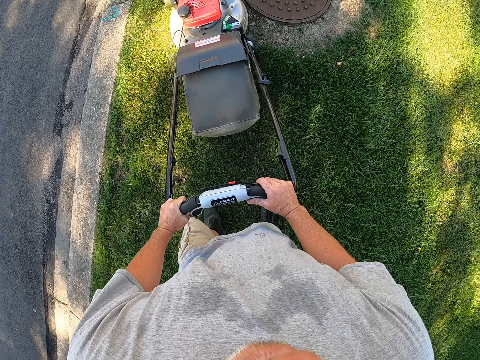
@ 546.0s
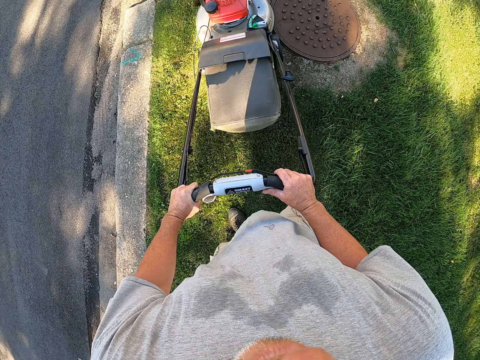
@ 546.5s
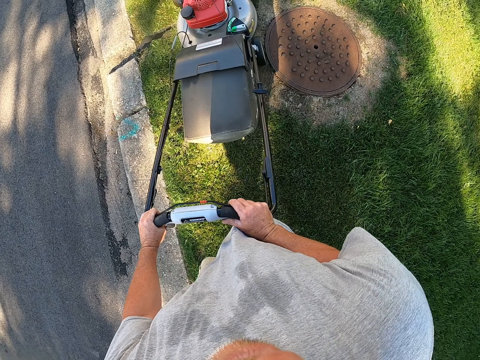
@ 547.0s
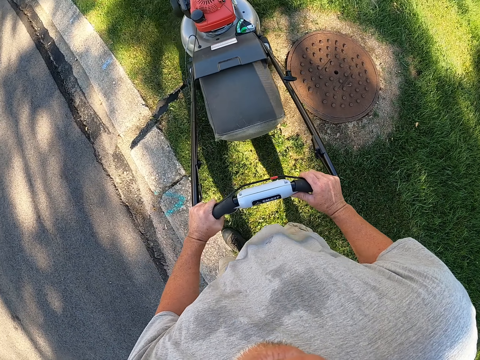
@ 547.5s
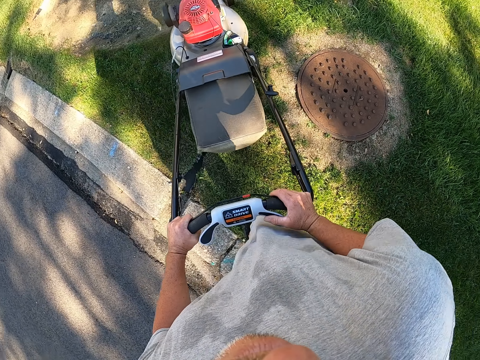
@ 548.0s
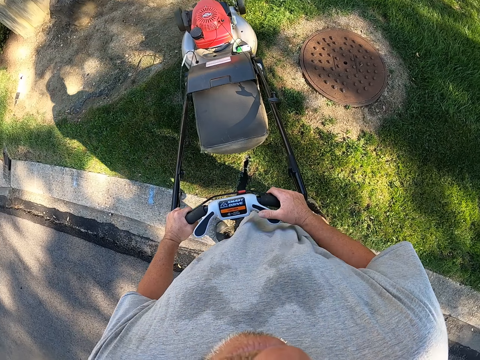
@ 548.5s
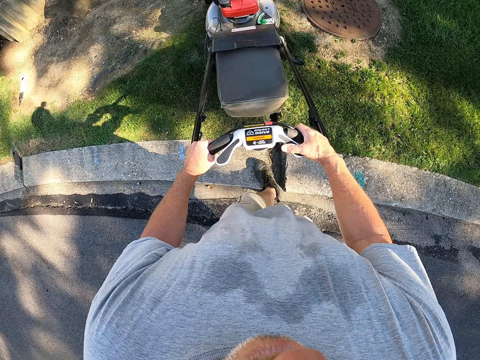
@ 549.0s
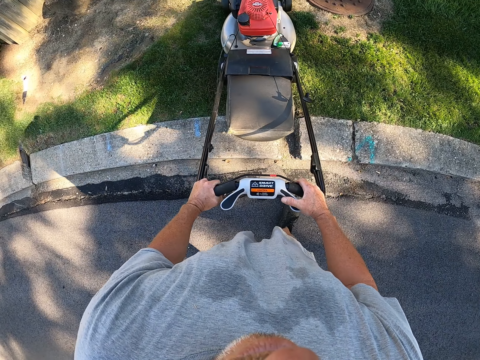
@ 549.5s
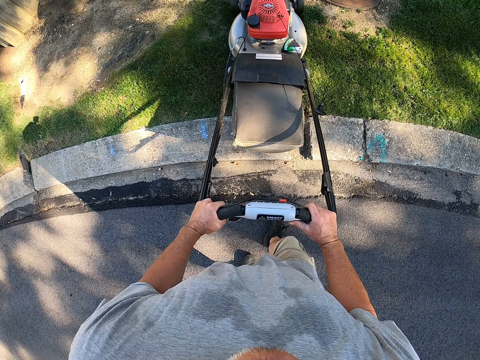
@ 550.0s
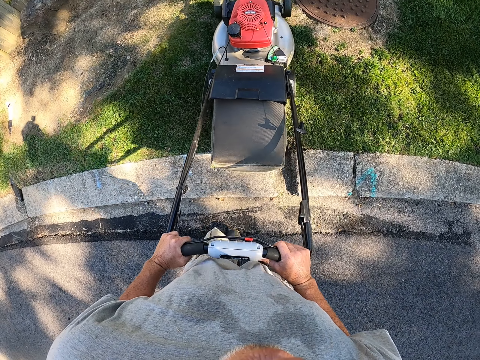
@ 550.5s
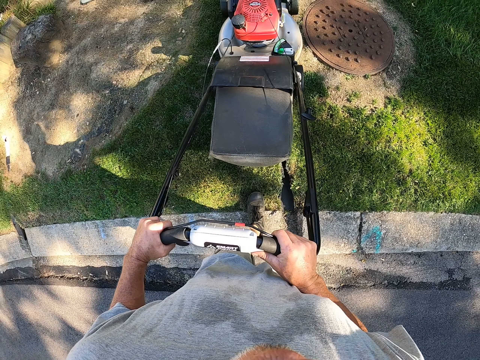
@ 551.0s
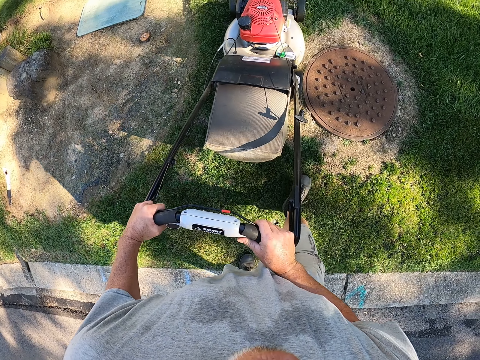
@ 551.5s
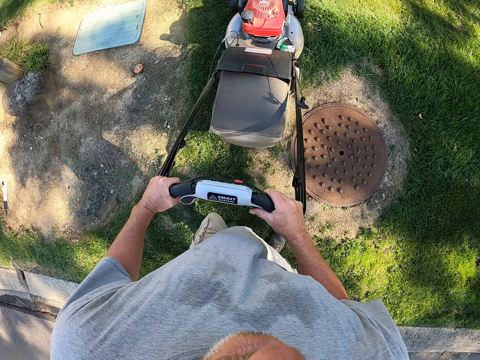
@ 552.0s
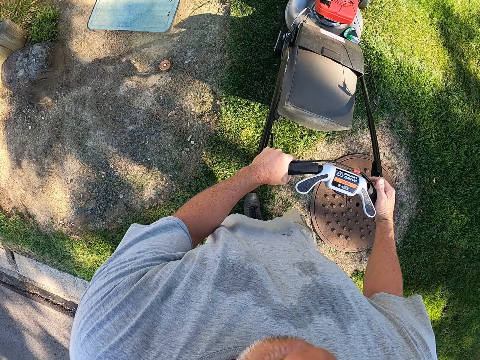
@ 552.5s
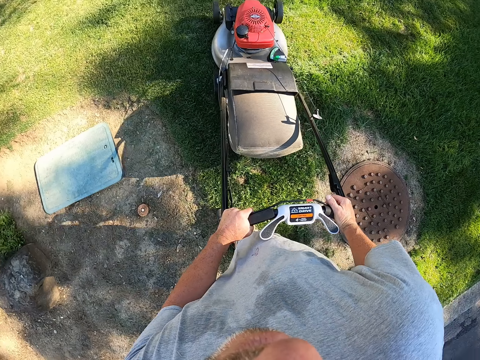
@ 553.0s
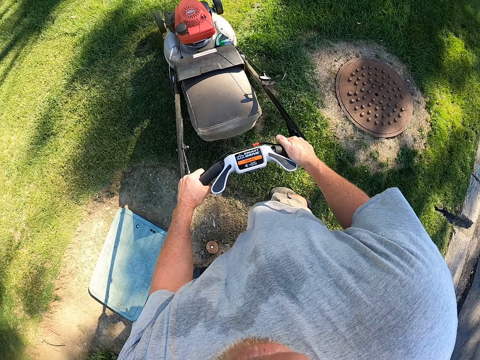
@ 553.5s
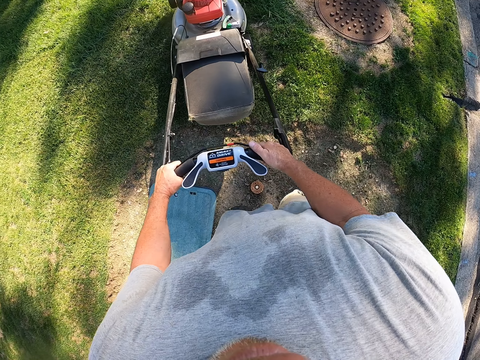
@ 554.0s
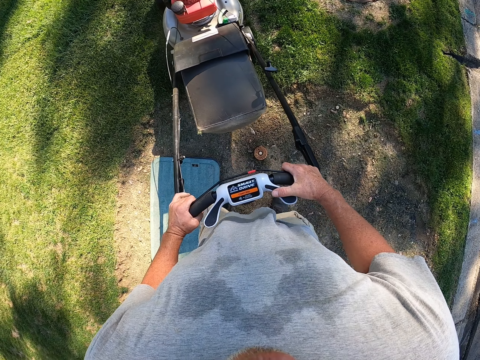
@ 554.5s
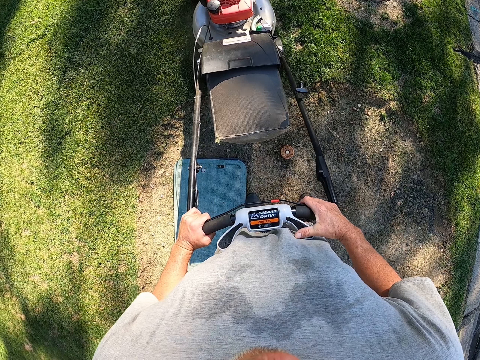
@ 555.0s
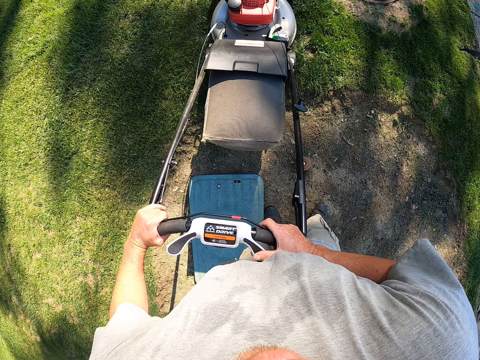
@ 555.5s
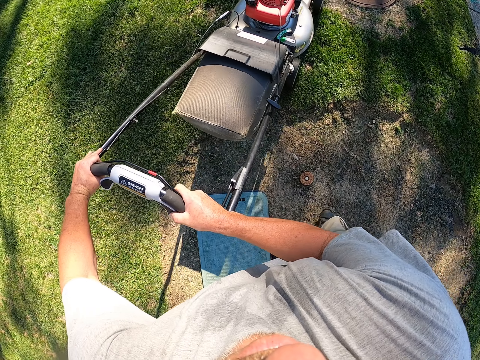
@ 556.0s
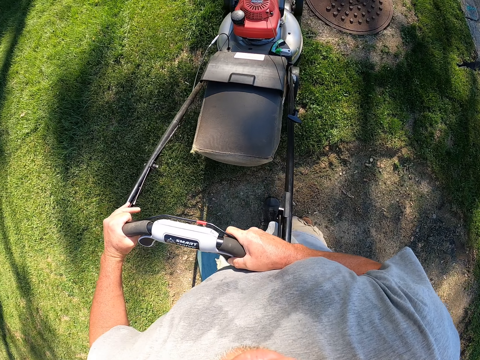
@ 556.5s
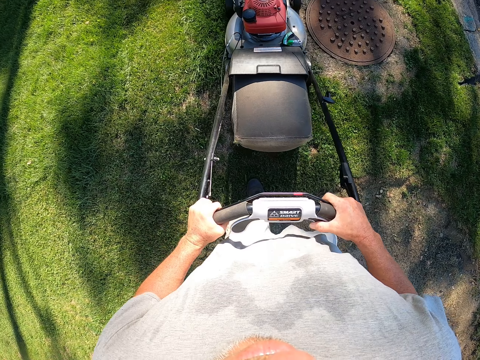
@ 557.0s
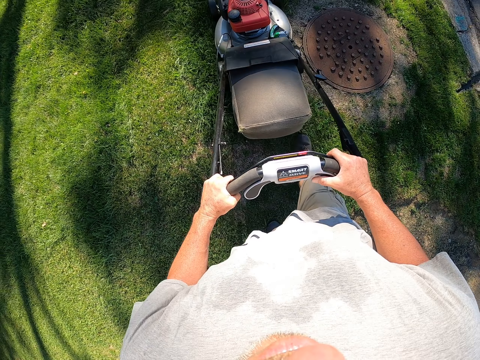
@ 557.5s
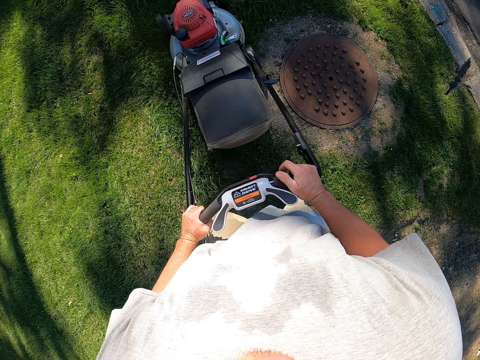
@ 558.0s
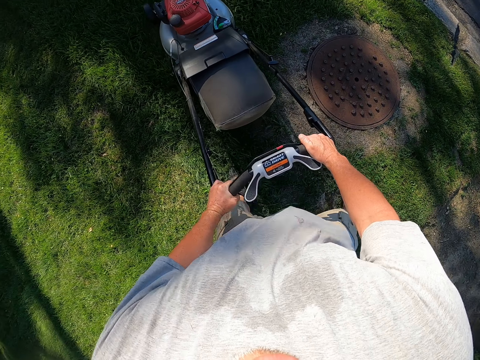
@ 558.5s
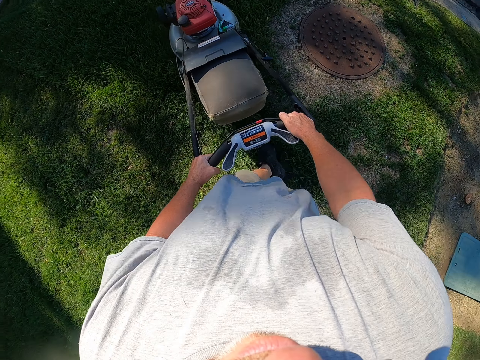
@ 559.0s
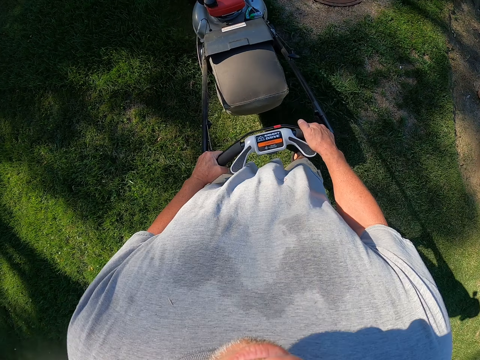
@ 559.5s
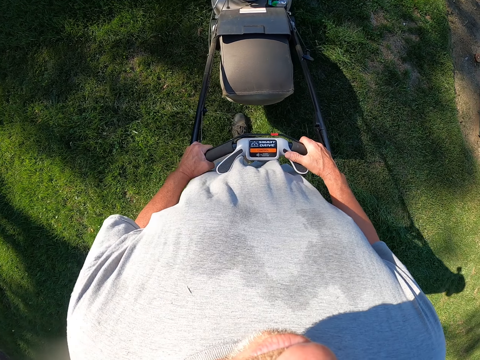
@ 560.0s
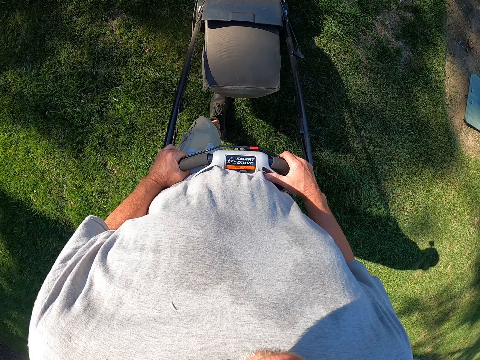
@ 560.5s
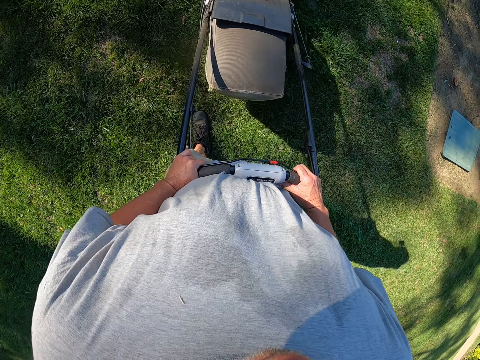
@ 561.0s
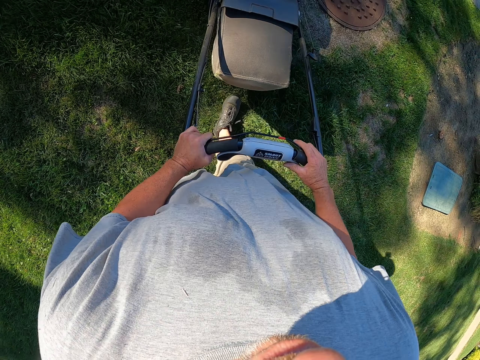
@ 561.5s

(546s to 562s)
The camera wearer trims grass around the manhole area. They trim grass on the compound.

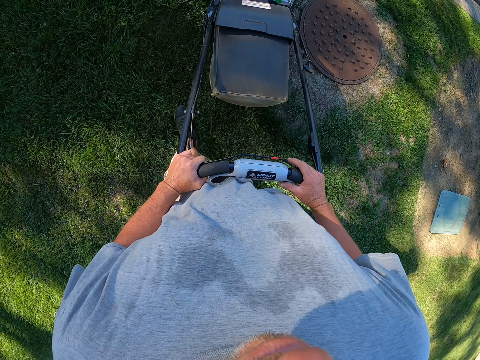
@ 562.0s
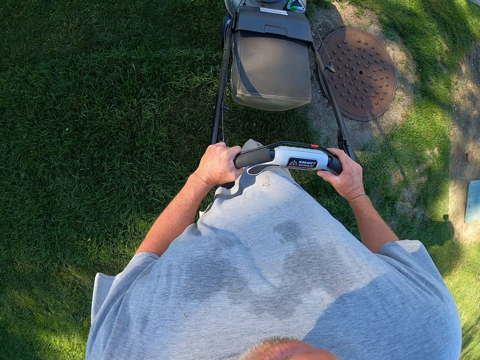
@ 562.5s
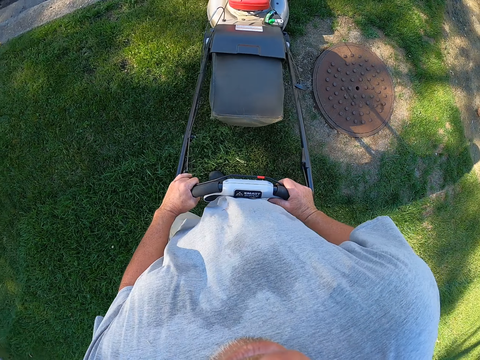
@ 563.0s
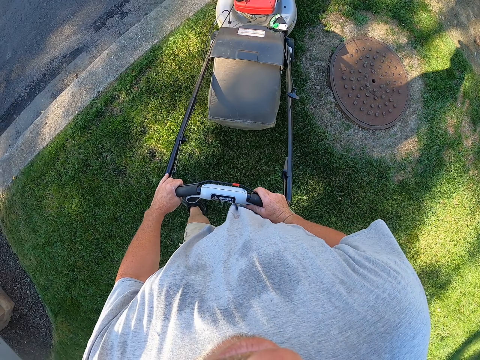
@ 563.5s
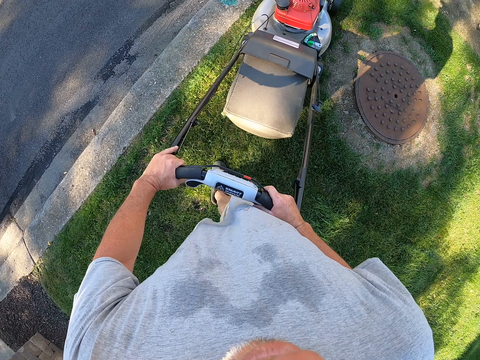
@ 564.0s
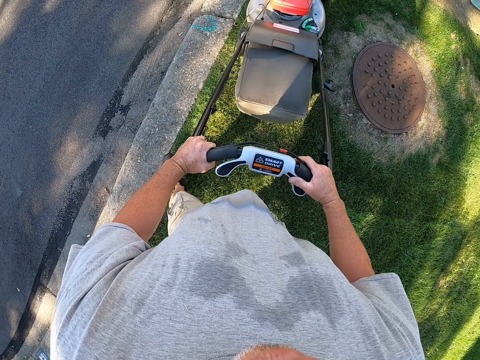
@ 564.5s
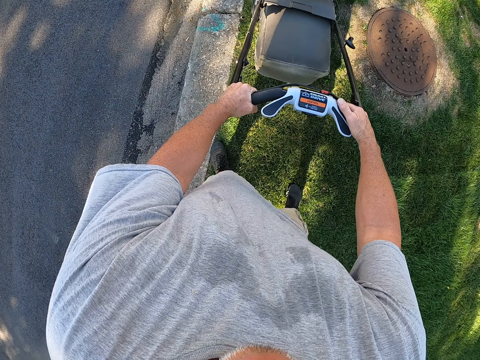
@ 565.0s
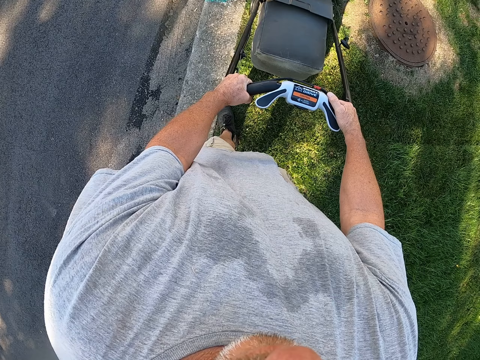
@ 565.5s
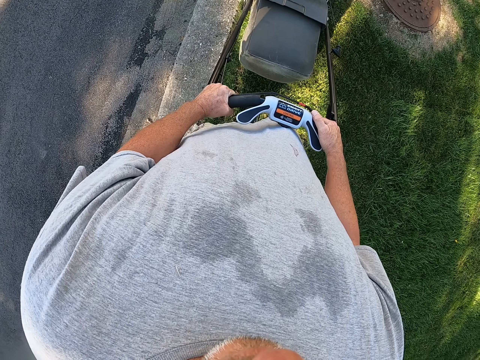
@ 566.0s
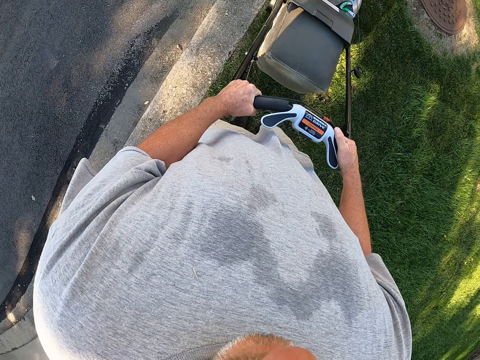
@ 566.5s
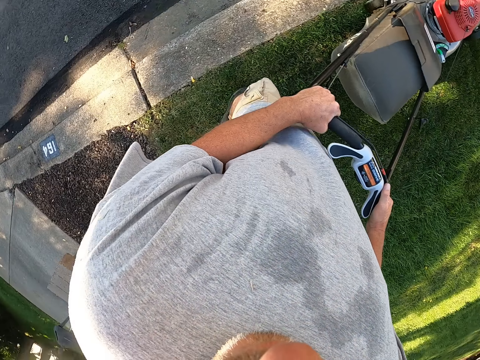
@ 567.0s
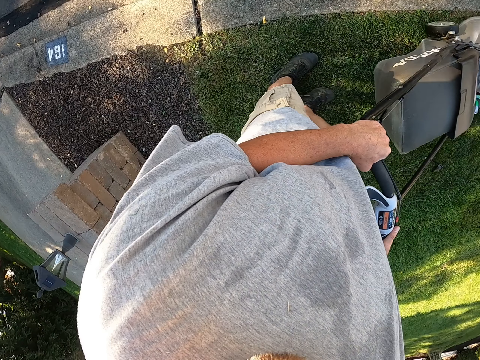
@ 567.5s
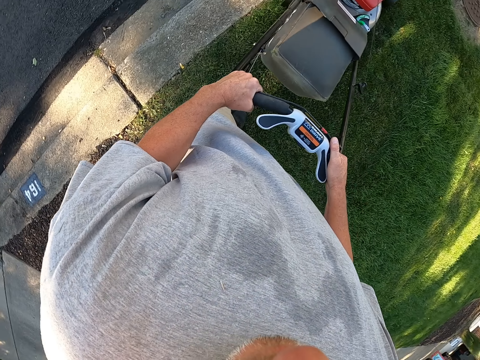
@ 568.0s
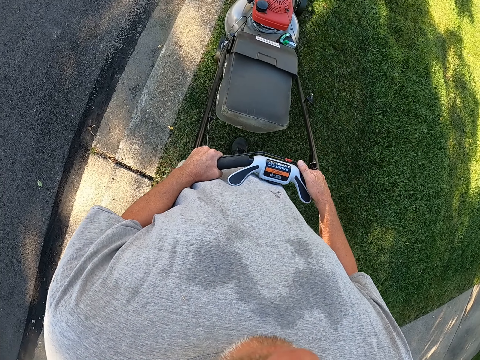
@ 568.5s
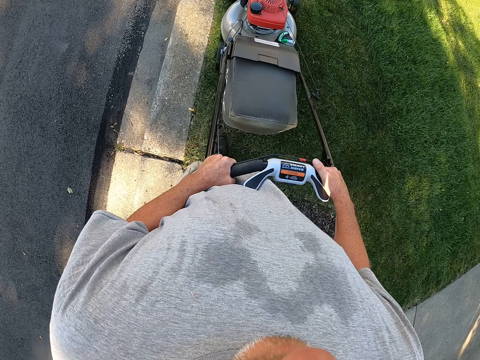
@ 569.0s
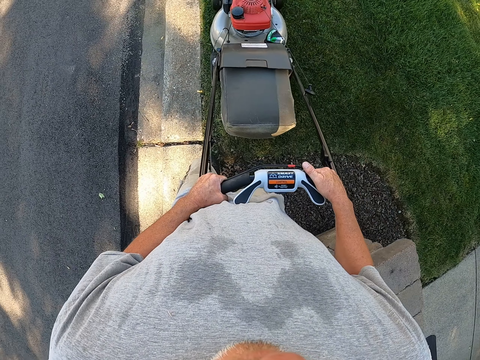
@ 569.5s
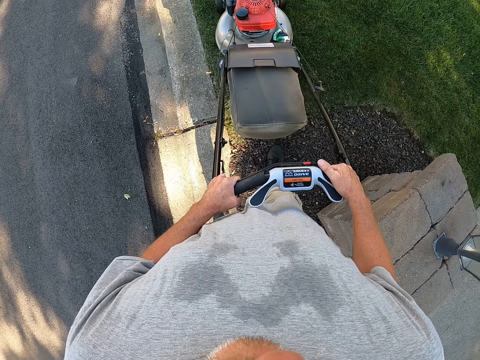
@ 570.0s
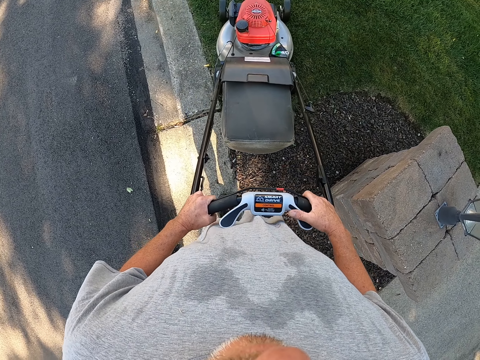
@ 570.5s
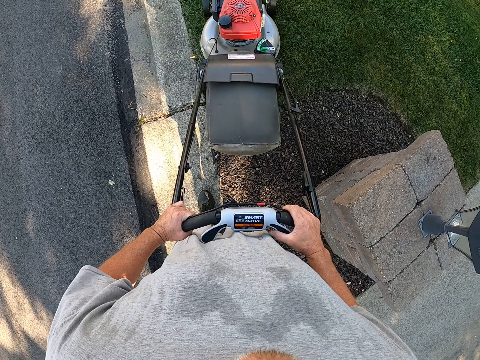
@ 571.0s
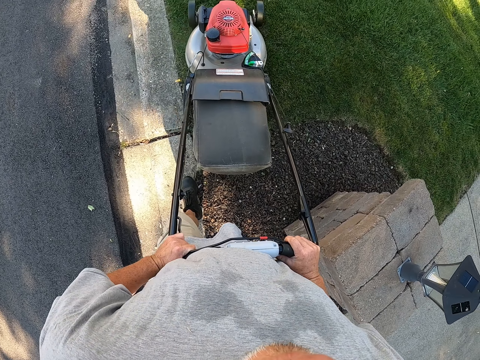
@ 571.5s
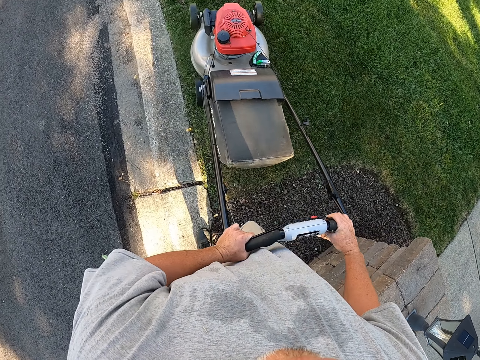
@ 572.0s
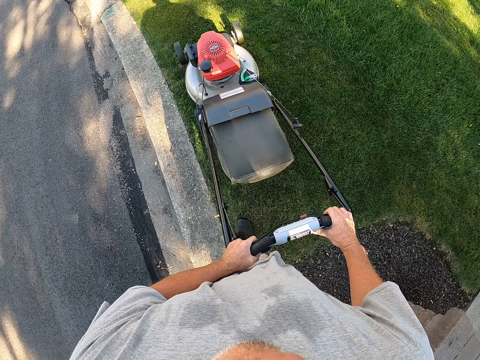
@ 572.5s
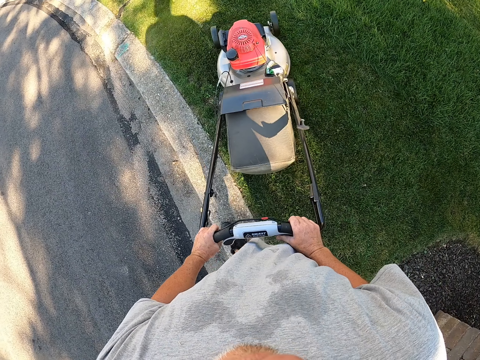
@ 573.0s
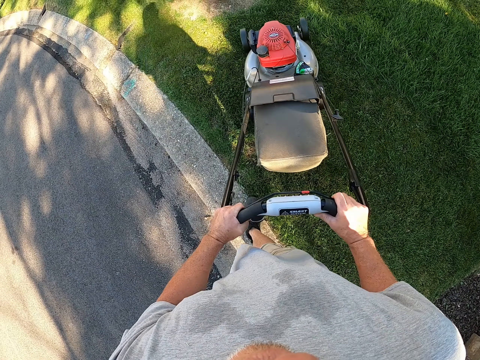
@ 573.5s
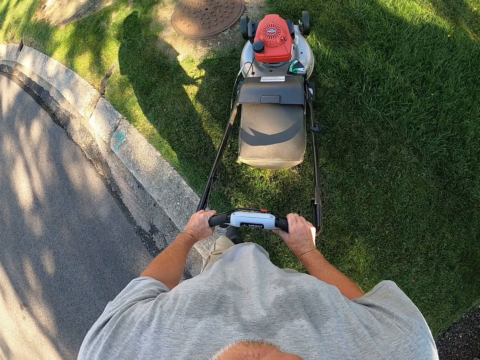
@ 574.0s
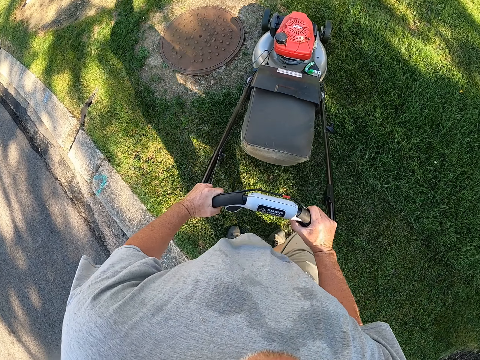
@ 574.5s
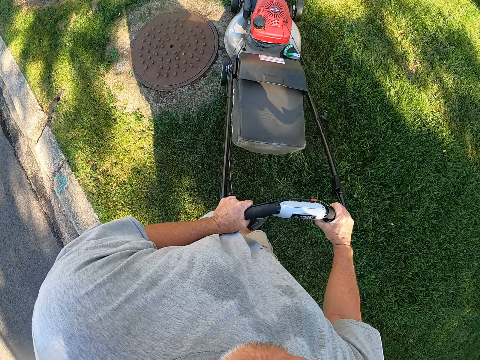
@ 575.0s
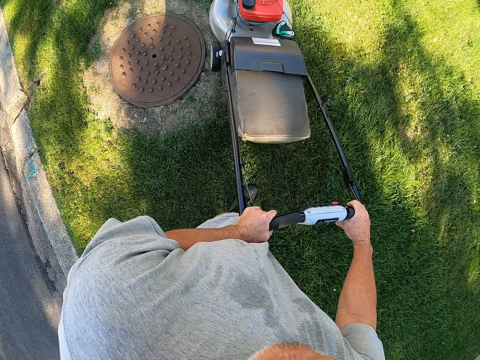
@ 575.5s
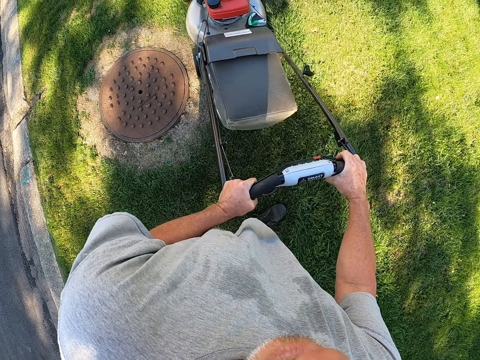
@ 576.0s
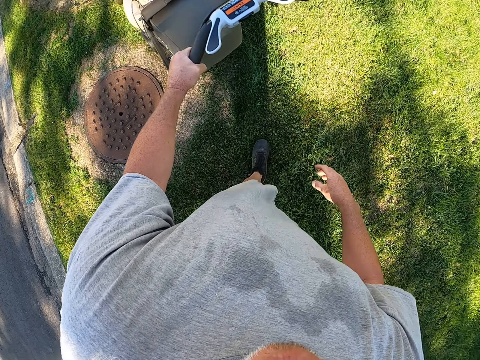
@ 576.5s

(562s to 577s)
The camera wearer trims grass around the manhole cover.
